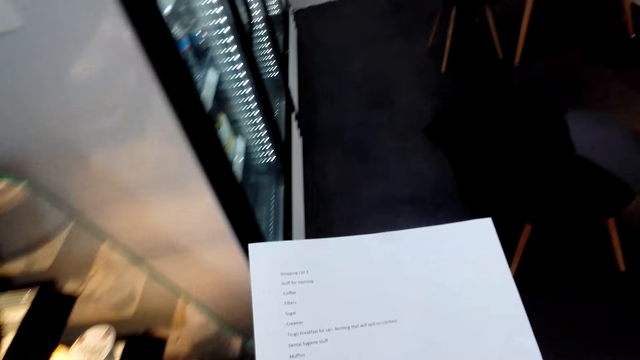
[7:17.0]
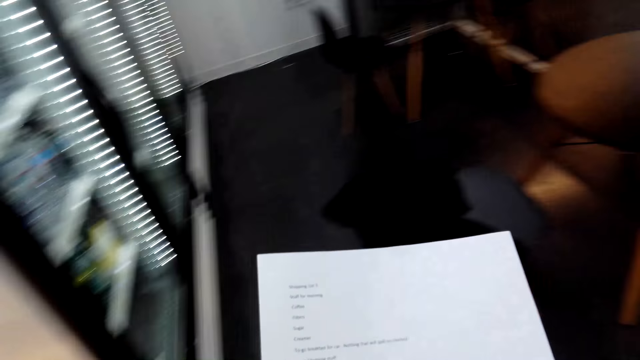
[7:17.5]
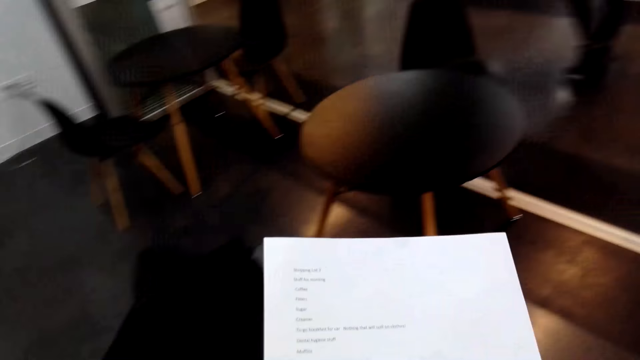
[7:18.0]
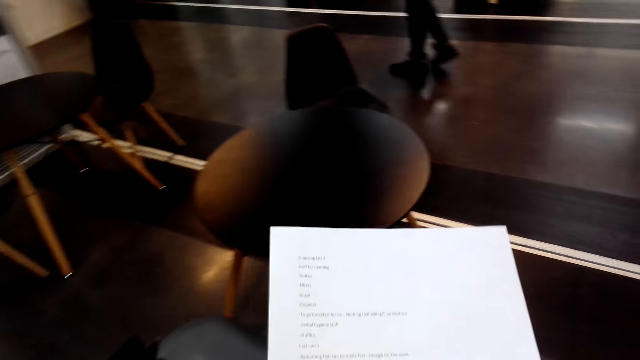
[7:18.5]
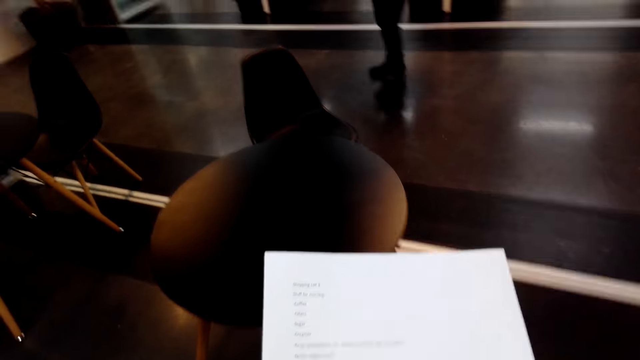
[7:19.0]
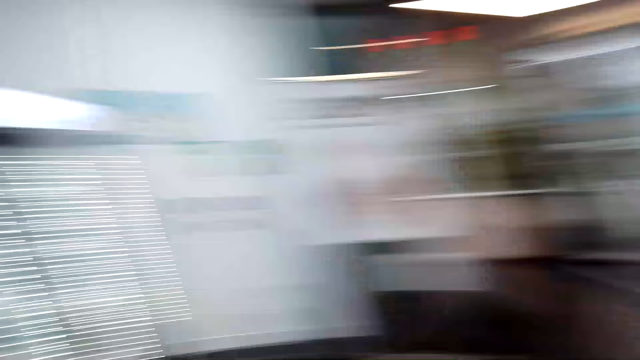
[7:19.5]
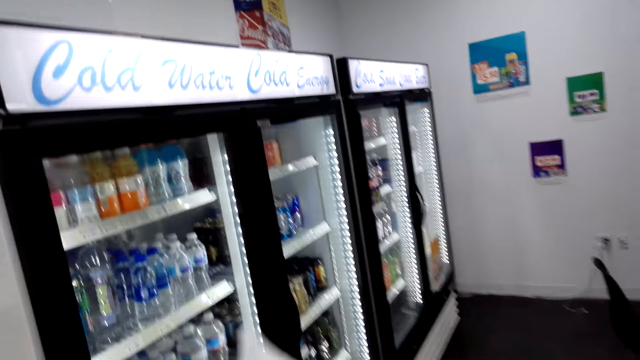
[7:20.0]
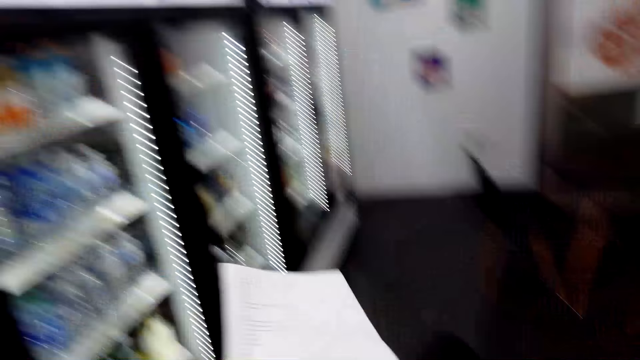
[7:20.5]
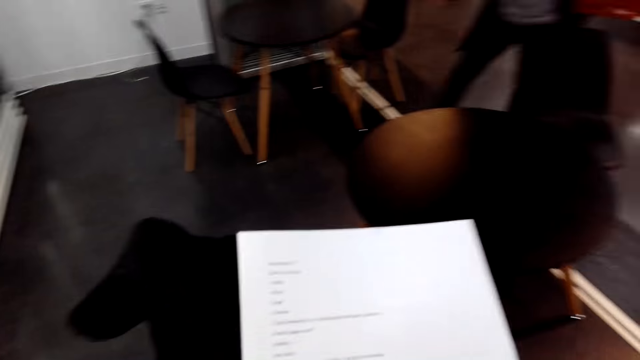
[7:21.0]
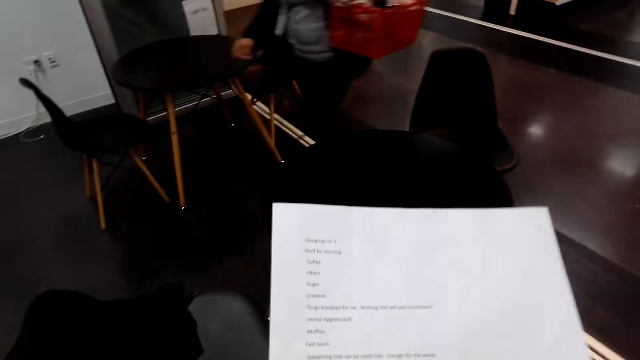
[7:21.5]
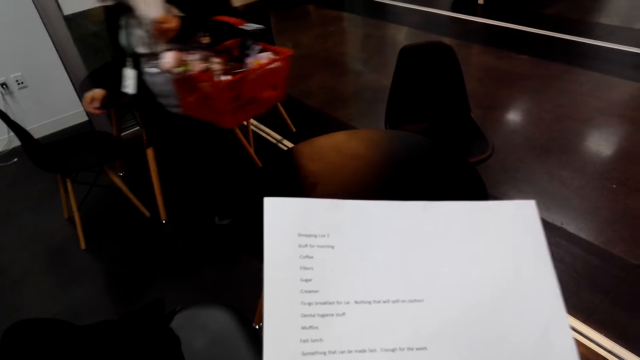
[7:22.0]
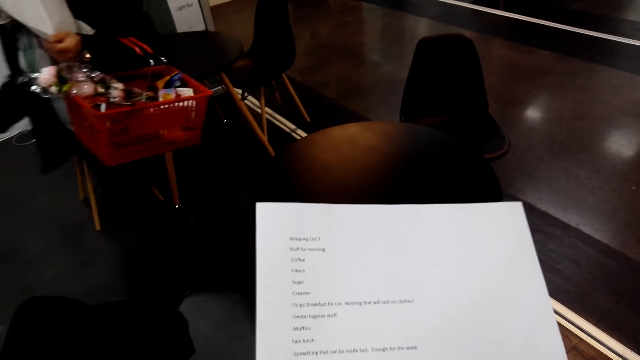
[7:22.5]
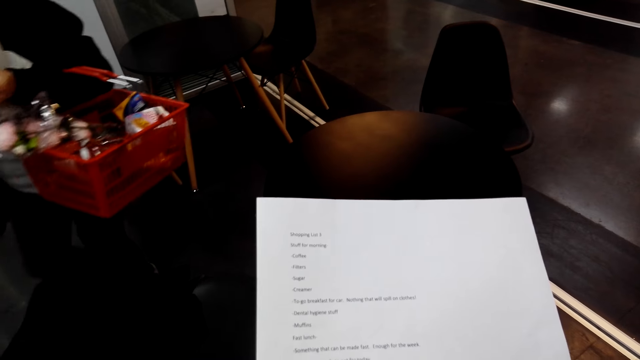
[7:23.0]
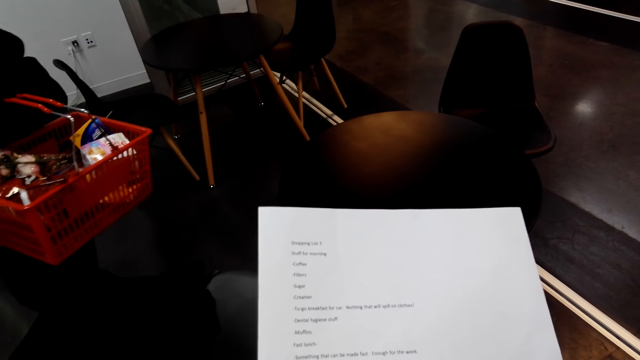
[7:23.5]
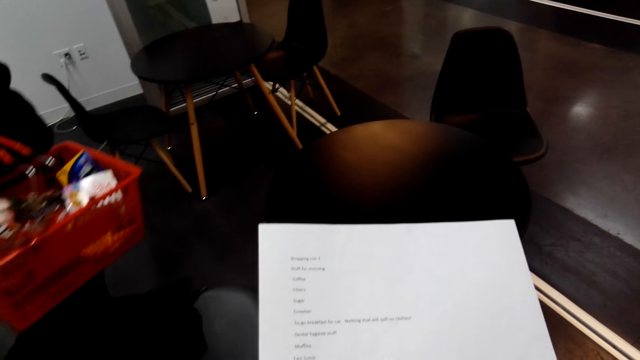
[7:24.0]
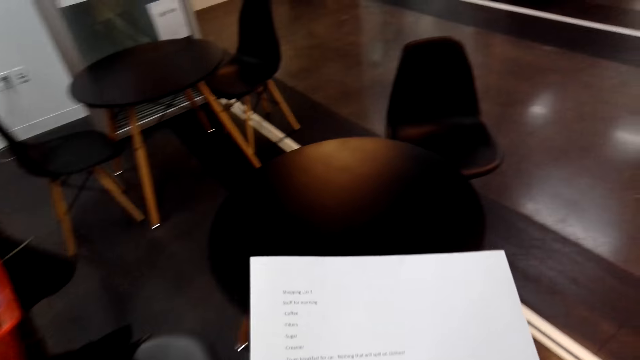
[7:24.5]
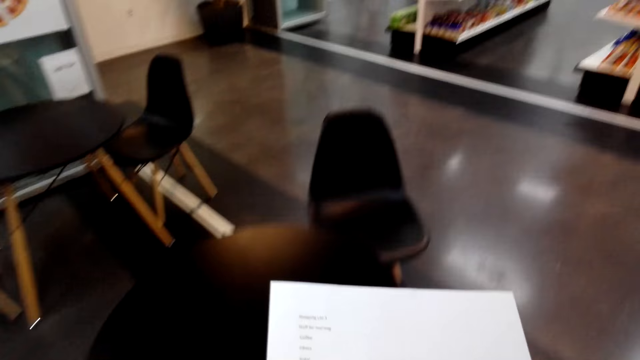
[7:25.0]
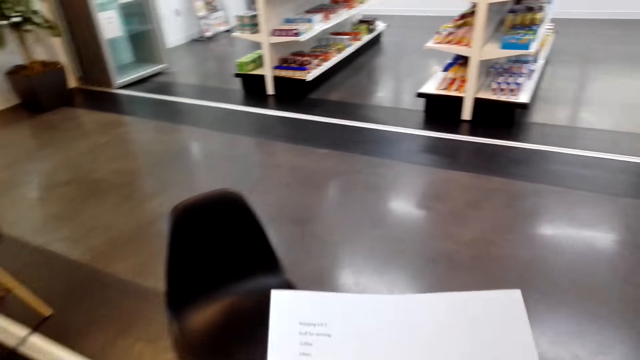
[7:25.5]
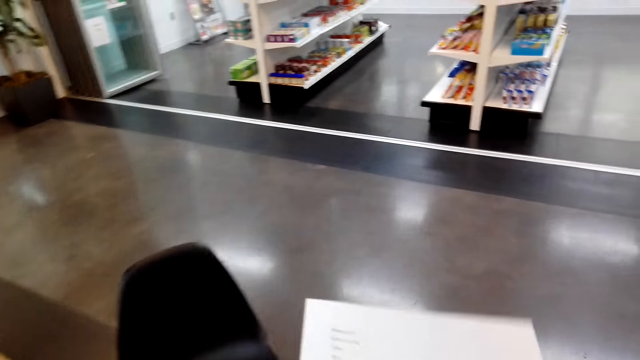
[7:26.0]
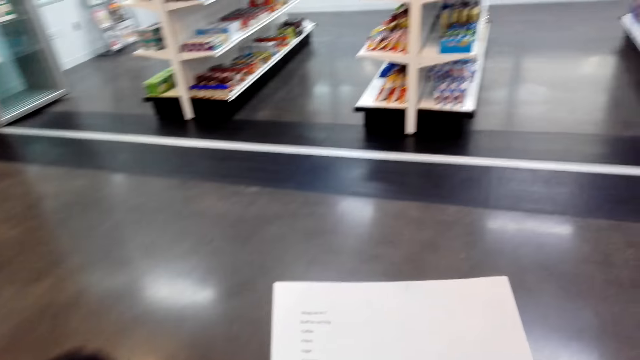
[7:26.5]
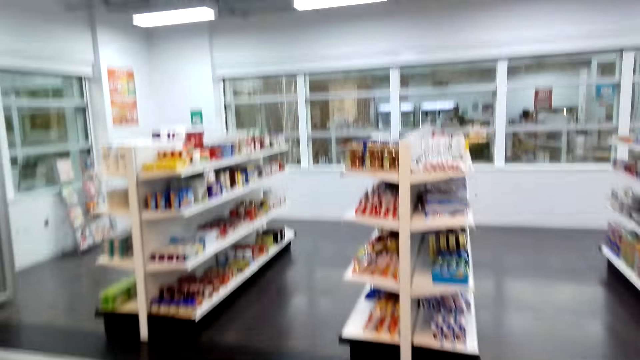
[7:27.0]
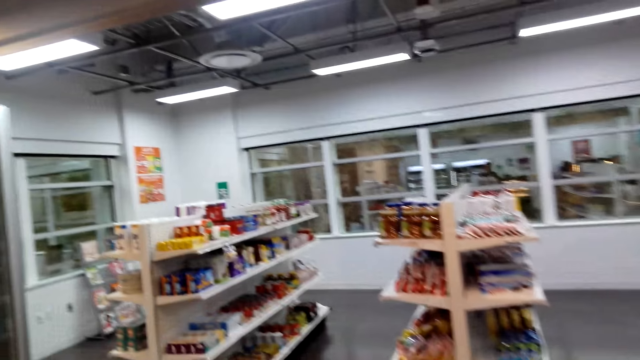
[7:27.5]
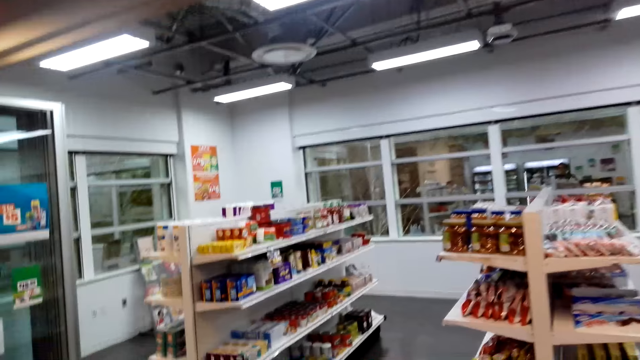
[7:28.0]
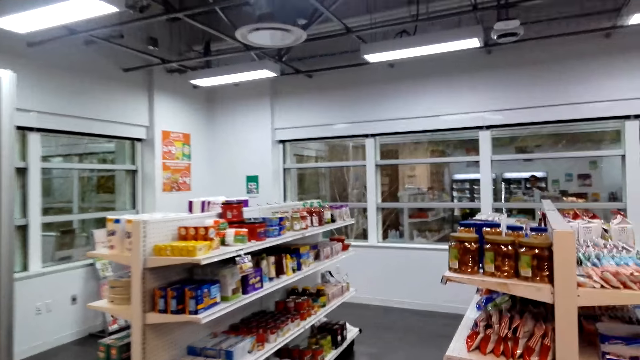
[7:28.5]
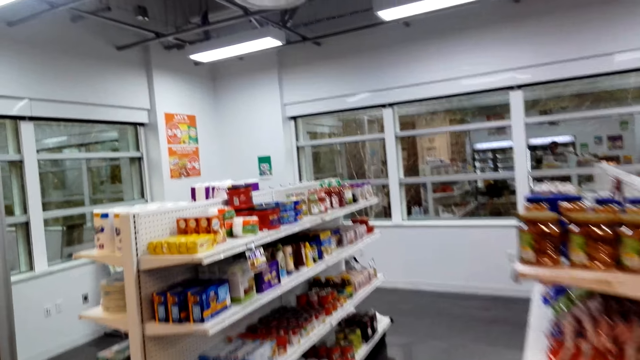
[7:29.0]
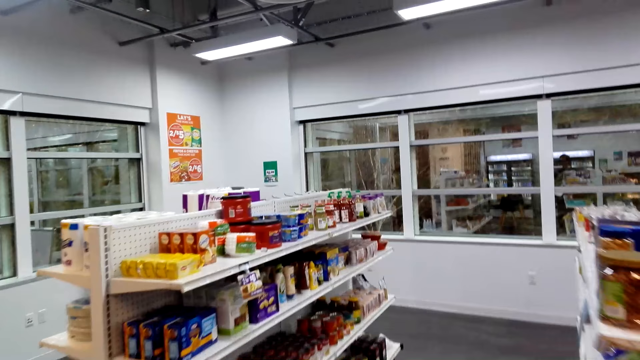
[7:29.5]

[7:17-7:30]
The camera wearer reads a shopping list. They look around. A woman walks in the supermarket. The camera wearer walks to the shelves in the supermarket.

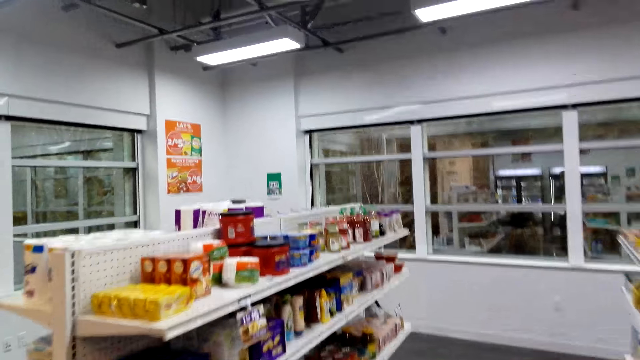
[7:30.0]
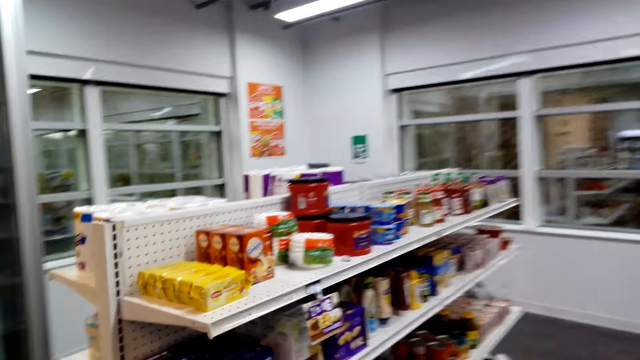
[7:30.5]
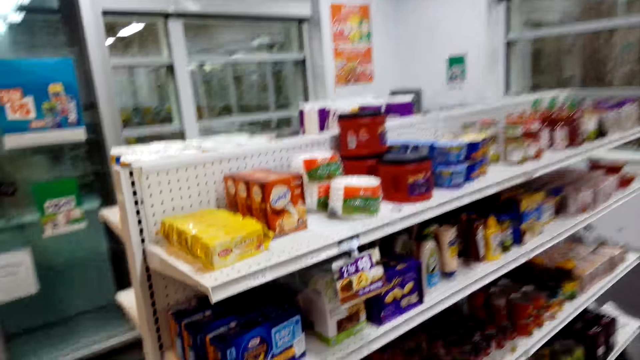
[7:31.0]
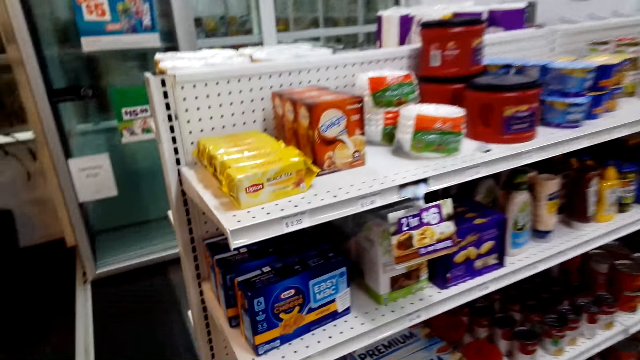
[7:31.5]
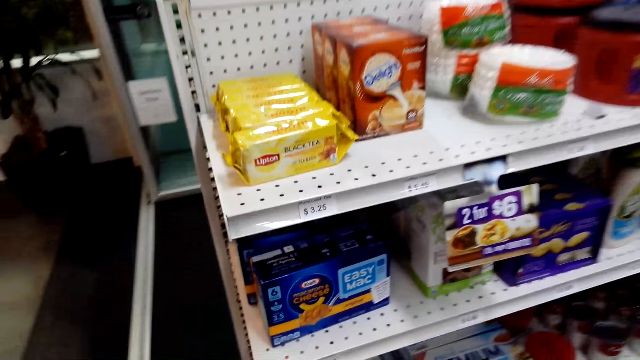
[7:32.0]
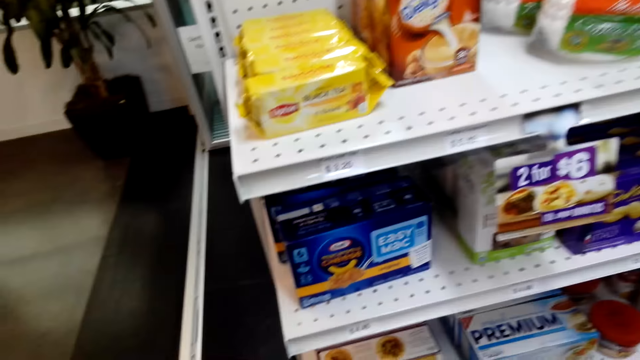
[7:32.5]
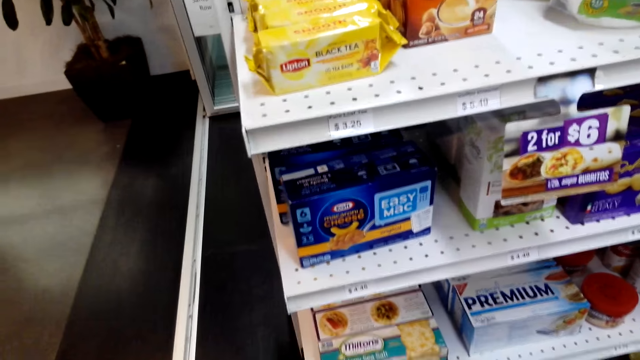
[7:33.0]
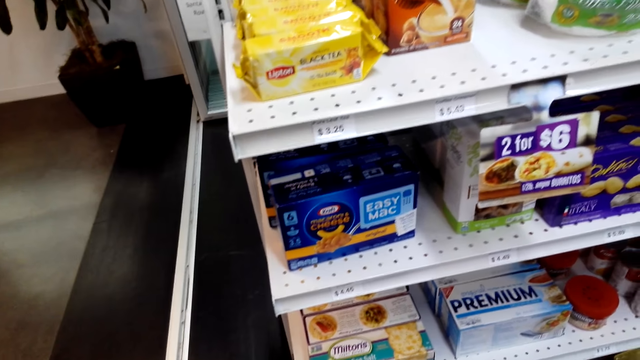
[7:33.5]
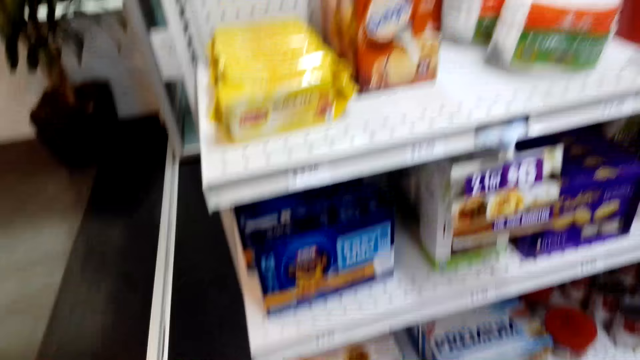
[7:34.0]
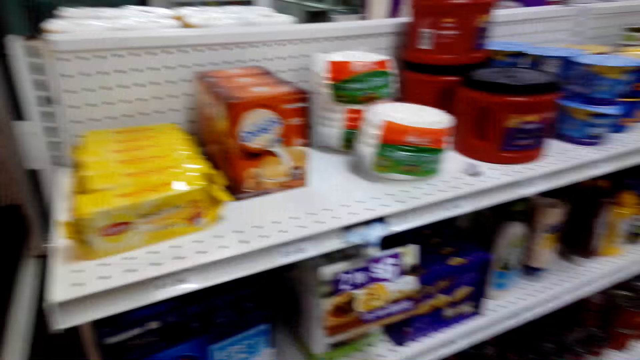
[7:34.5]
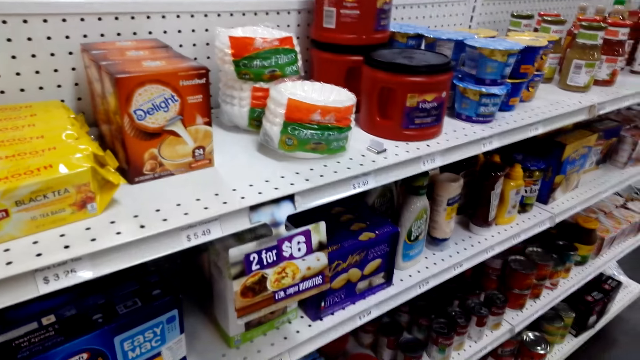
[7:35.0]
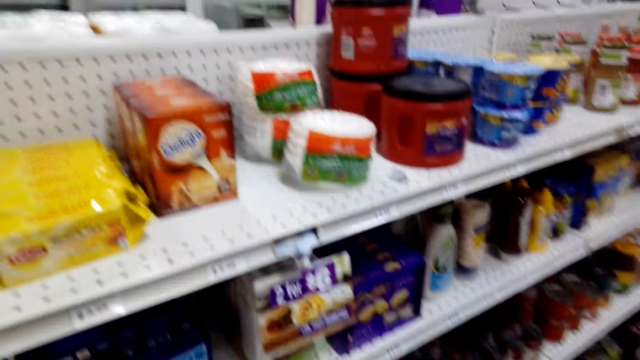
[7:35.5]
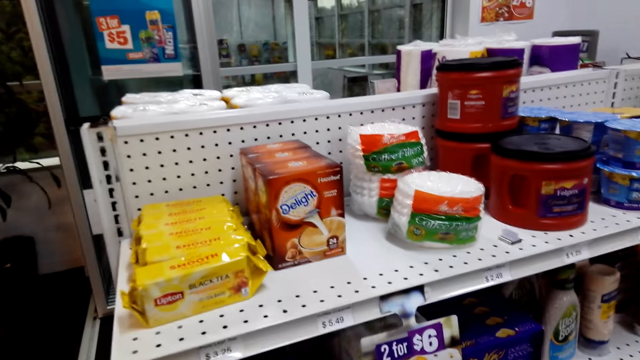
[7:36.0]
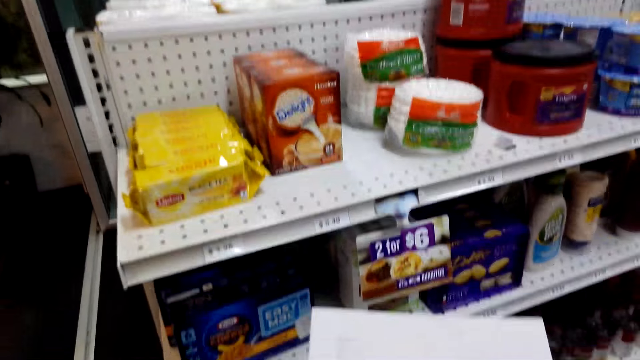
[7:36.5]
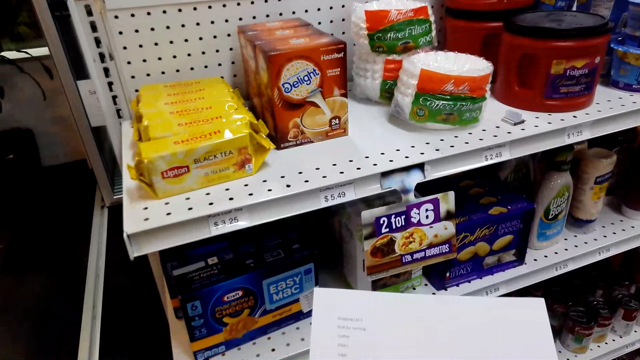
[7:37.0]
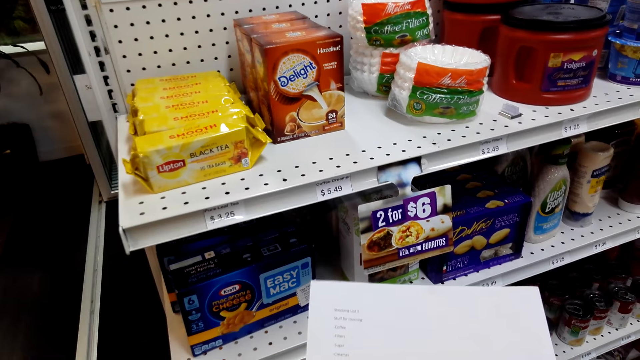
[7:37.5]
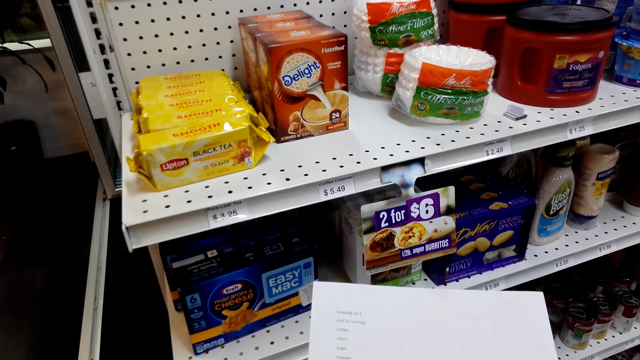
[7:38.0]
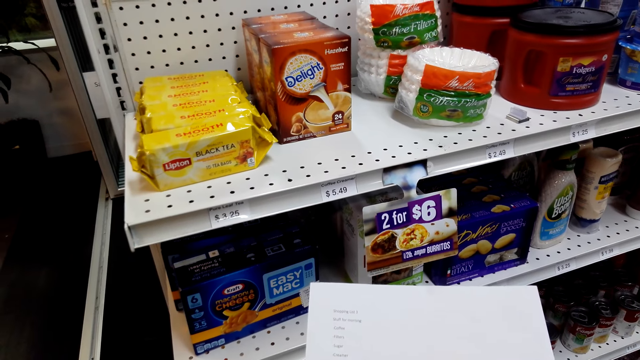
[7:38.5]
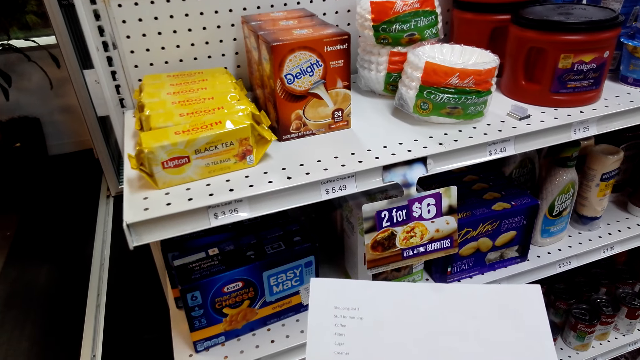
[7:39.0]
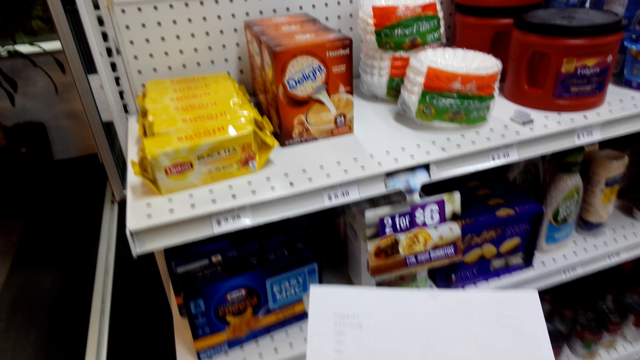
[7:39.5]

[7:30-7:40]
The camera wearer reads the shopping list.
